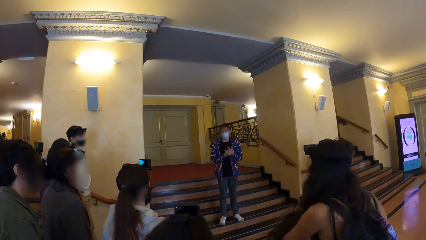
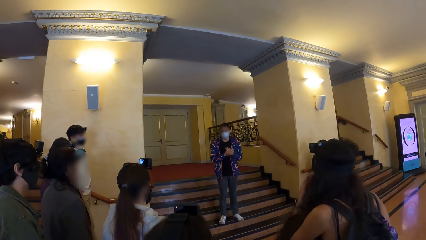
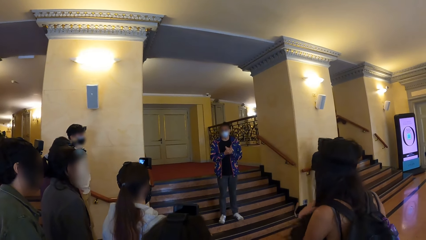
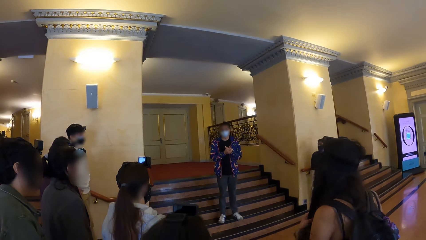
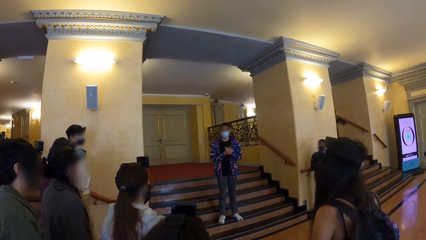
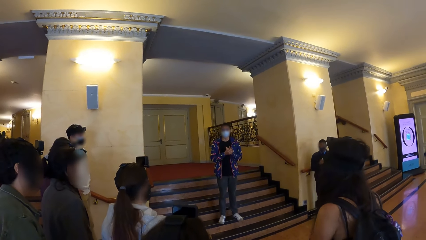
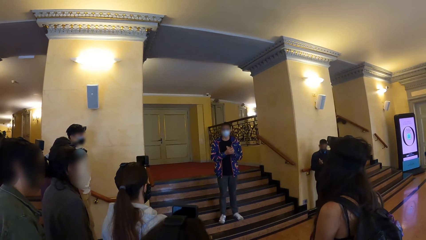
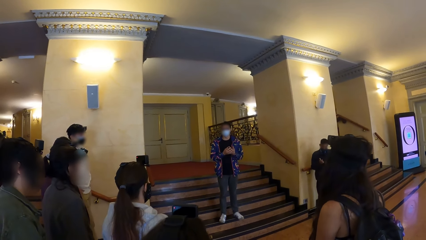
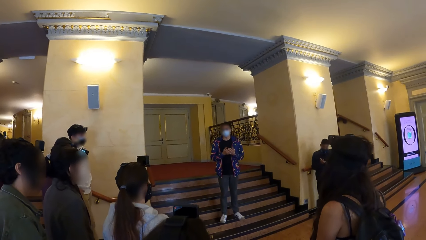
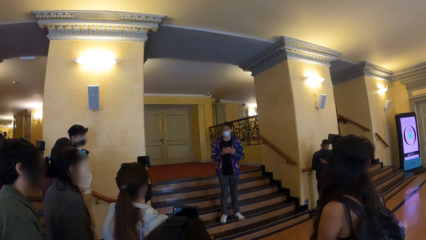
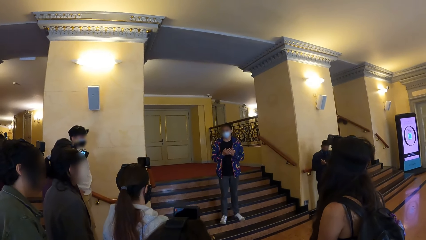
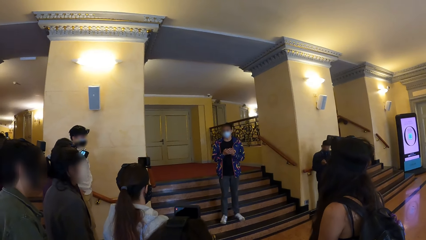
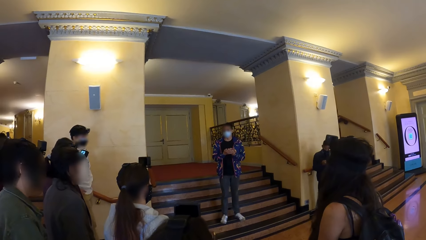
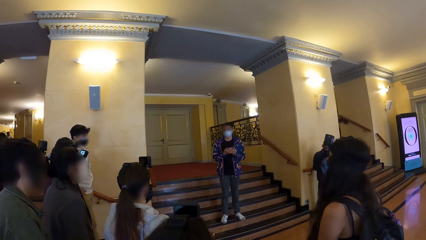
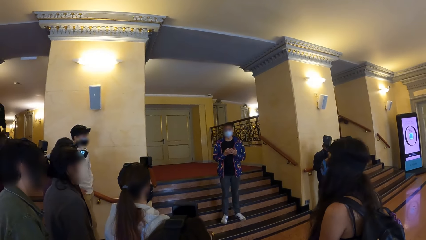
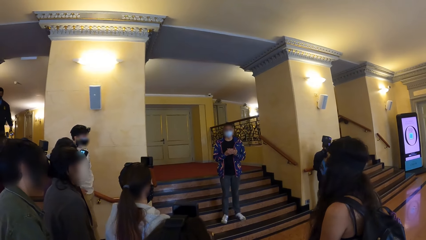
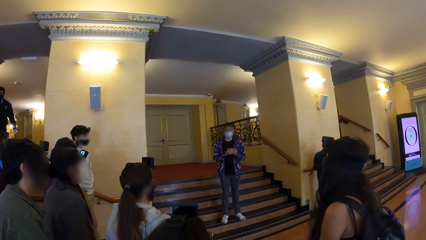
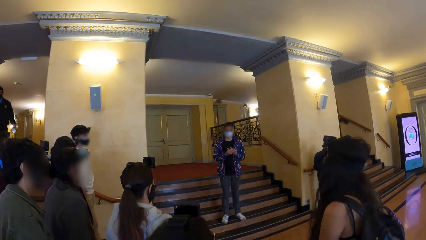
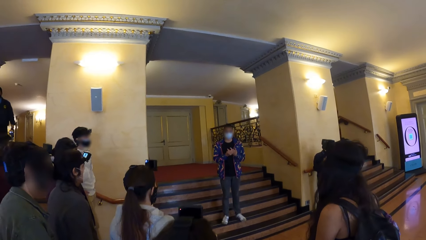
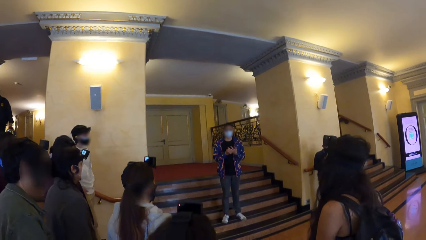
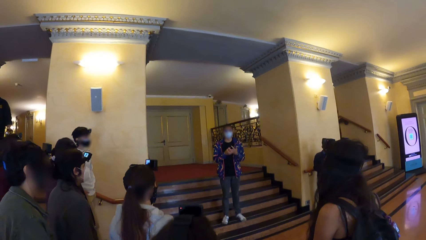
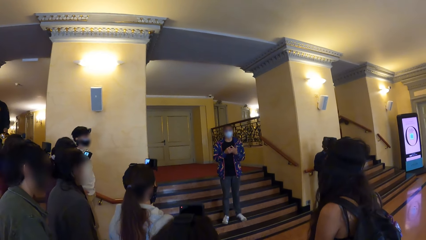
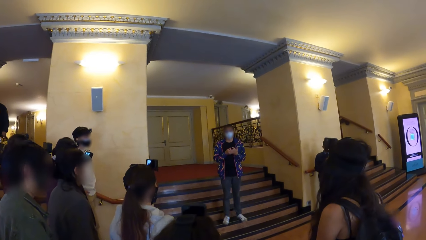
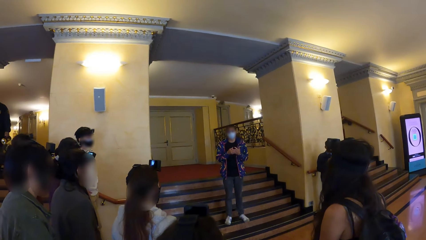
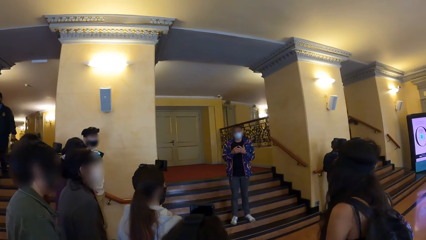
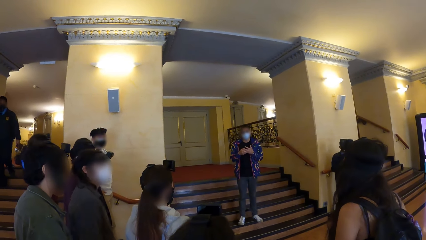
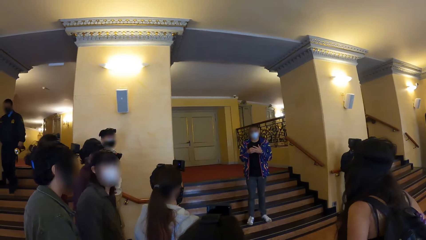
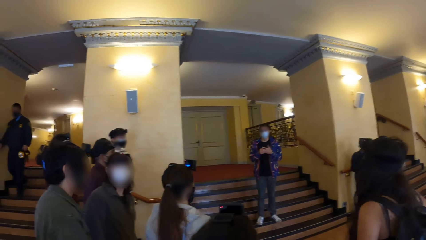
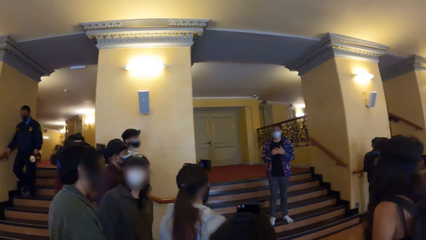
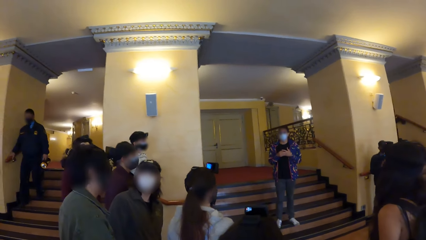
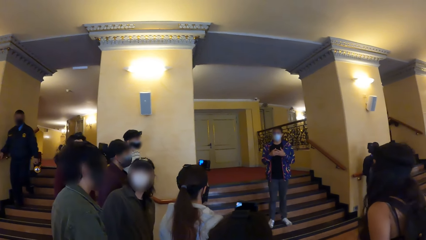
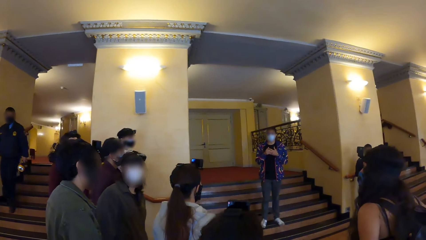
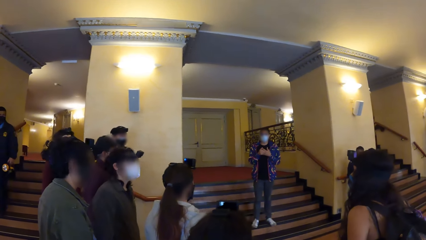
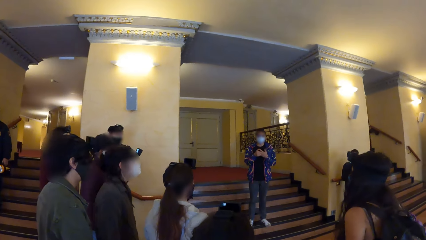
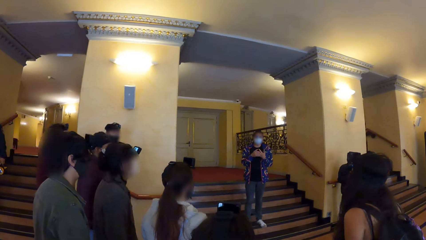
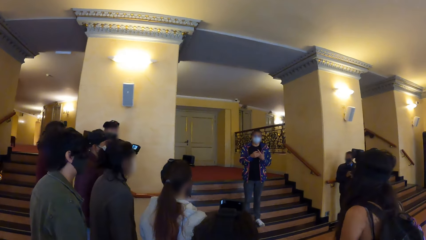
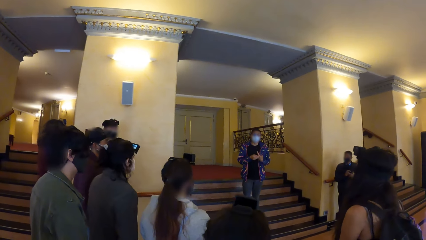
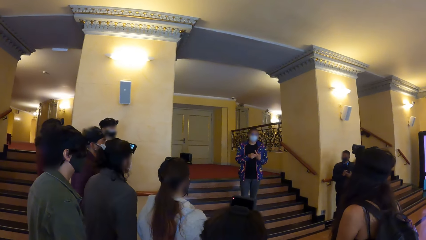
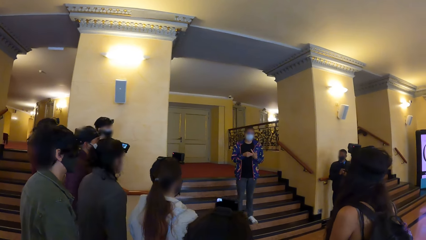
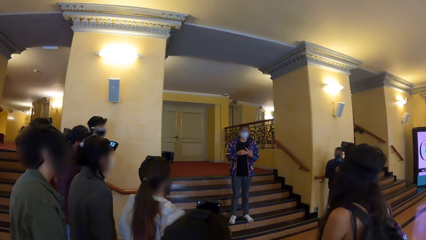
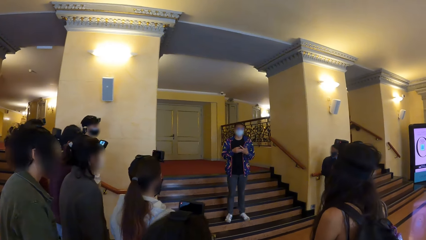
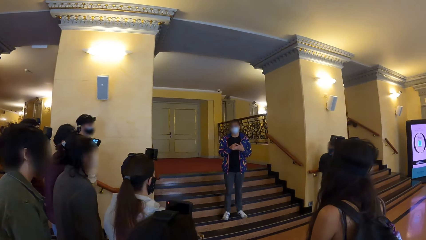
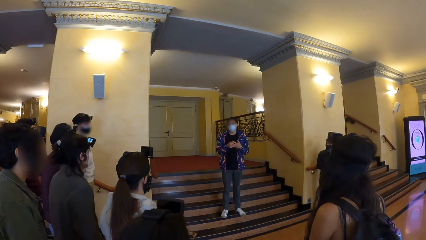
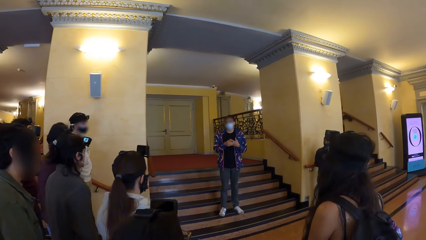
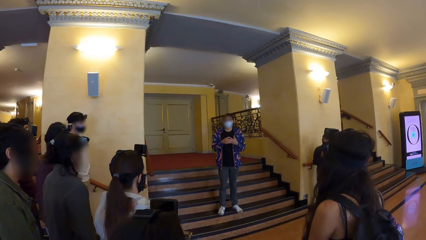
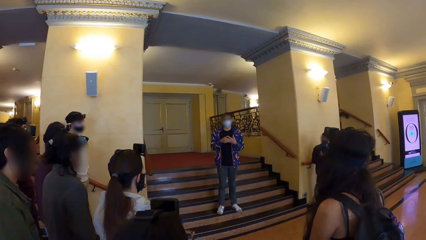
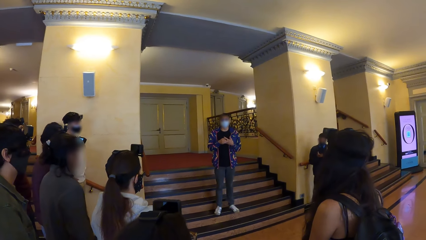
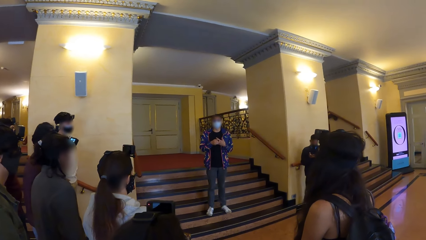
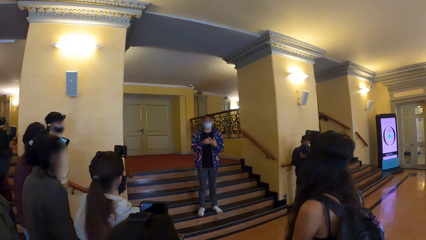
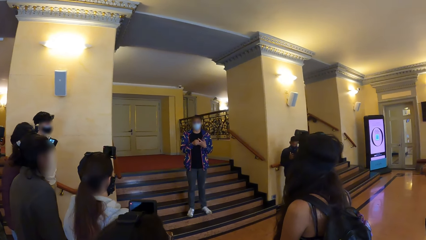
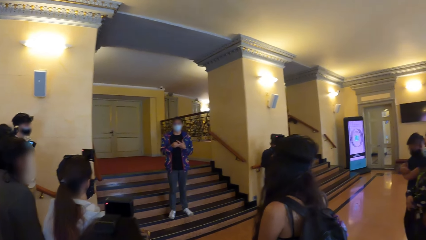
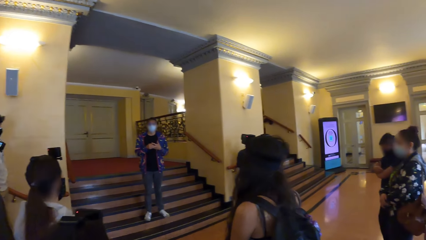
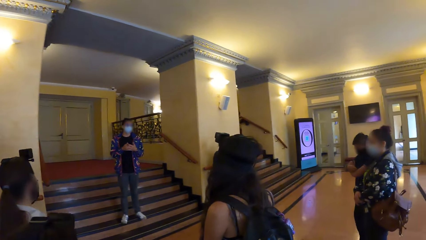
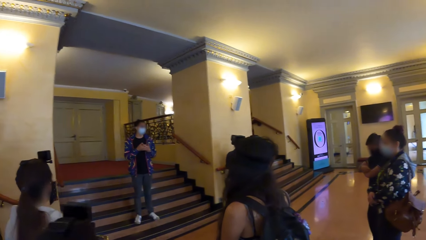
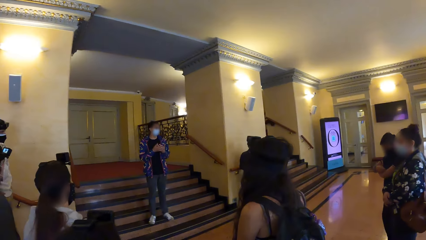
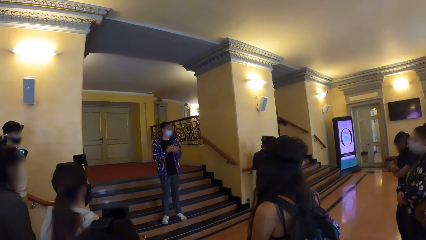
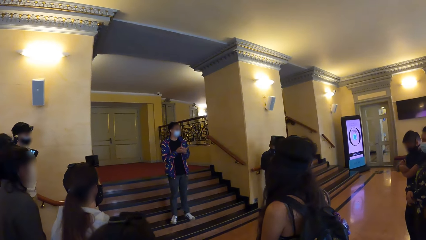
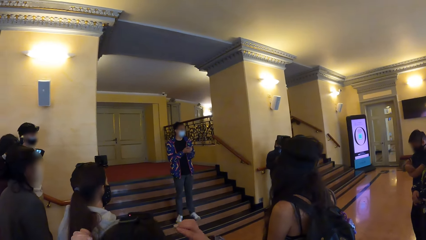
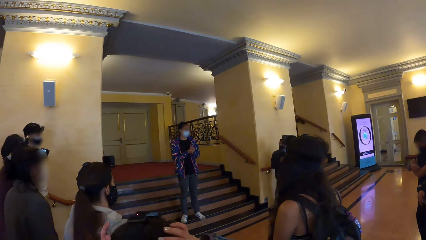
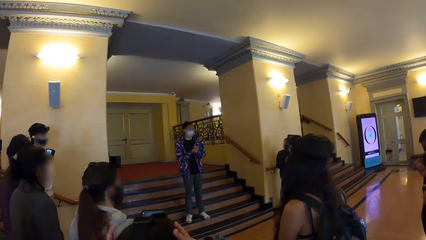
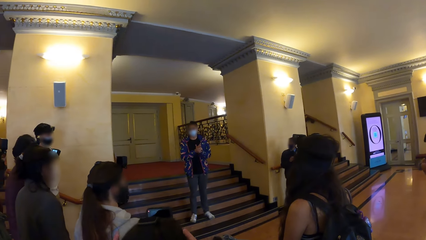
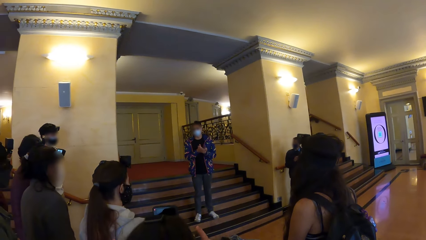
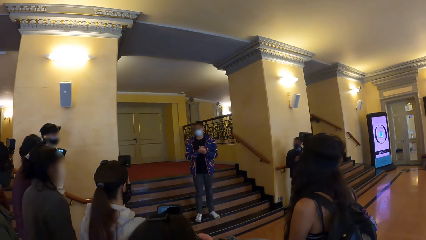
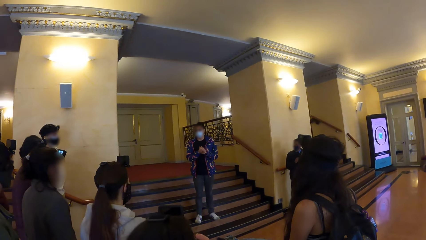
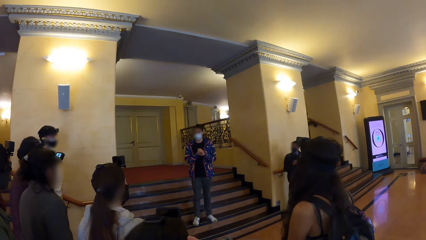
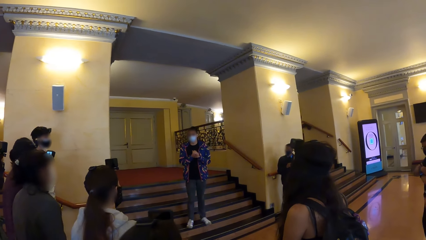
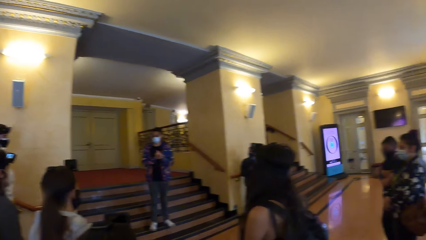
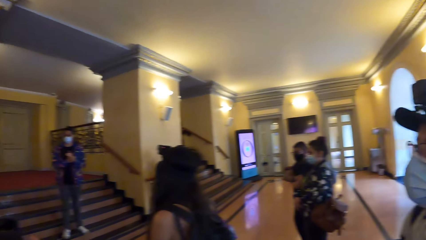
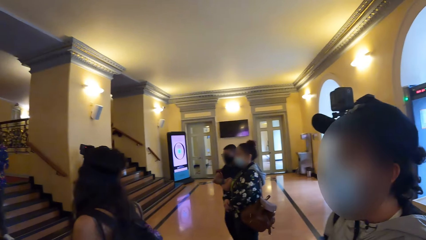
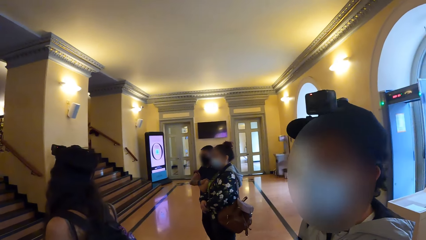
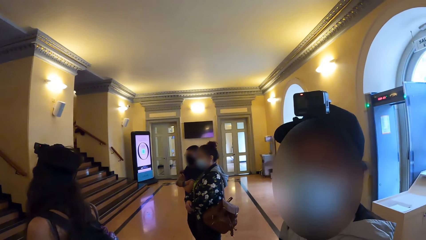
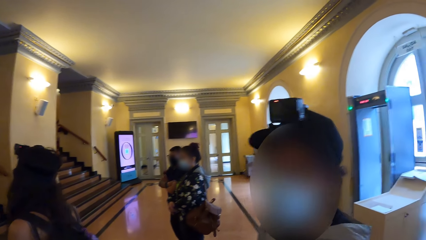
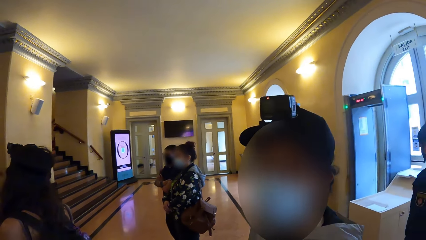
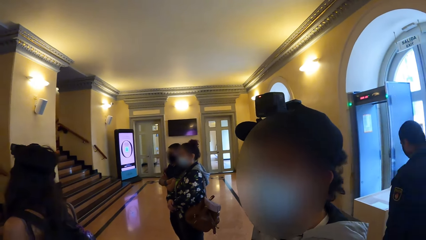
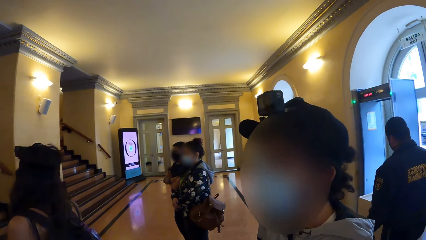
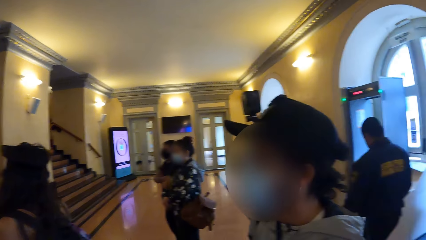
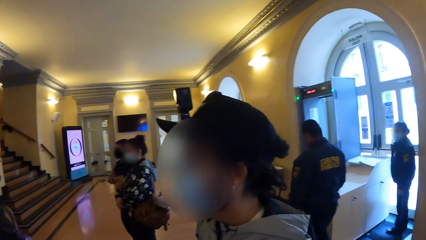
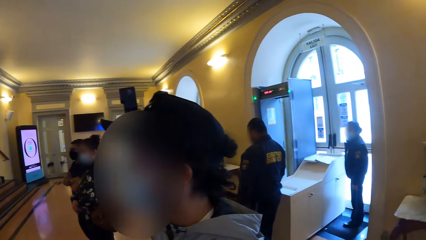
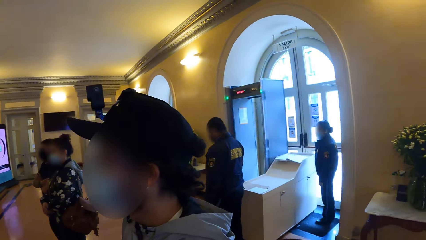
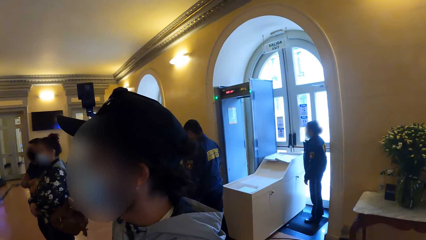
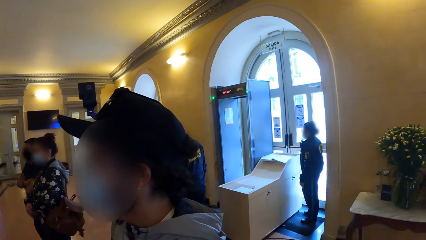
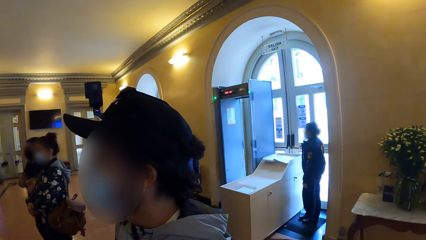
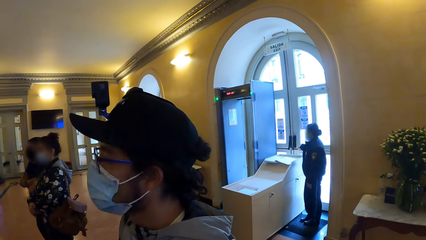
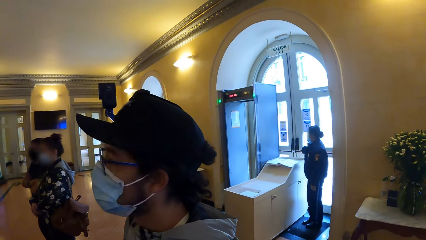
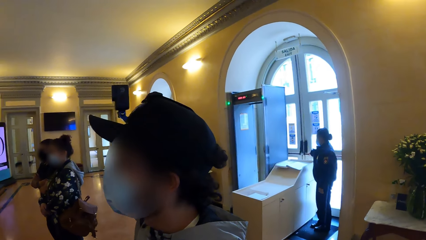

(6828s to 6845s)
A woman touches her hair with her left hand. A man holds a torch light with his left hand. He walks down the stairs. A person nods the head and moves the hand on the hair. The man walks past the camera wearer. Another person moves the head.
